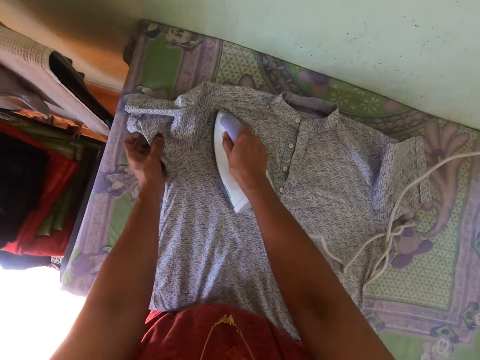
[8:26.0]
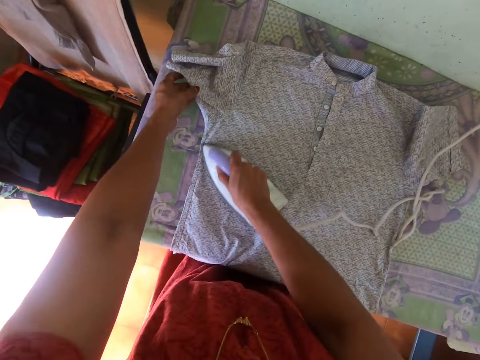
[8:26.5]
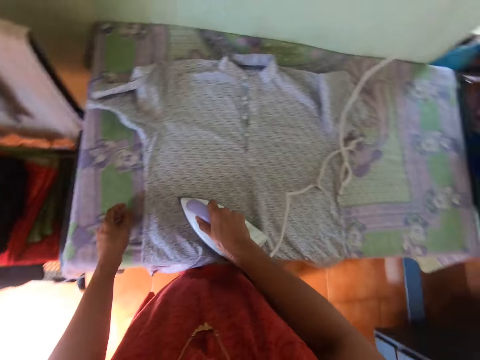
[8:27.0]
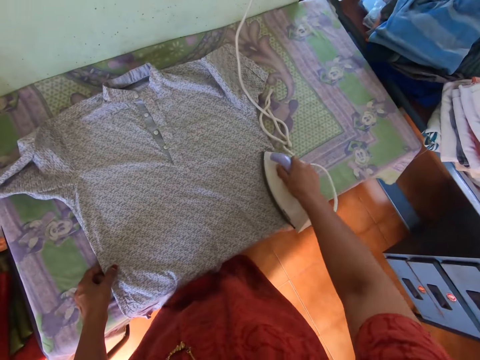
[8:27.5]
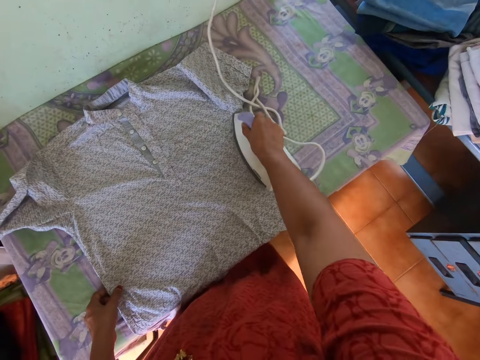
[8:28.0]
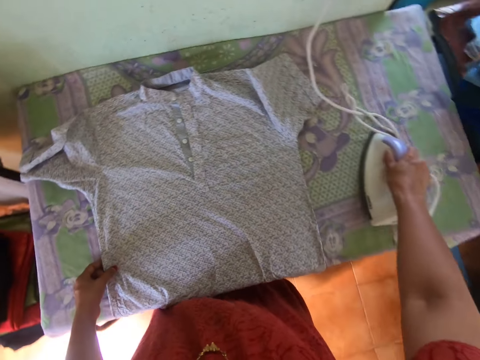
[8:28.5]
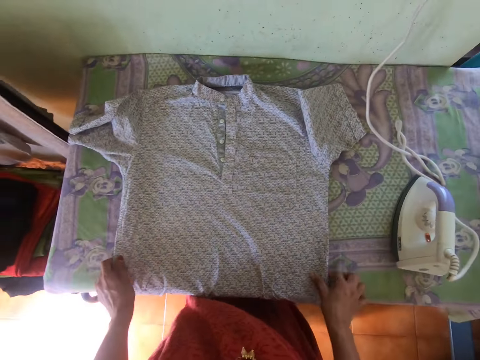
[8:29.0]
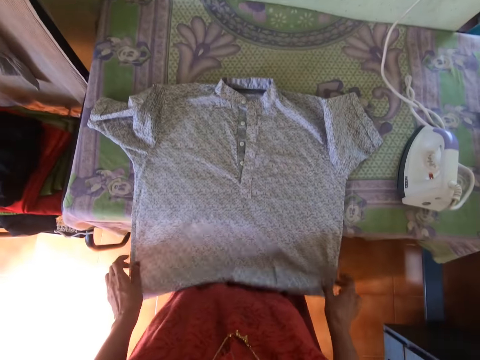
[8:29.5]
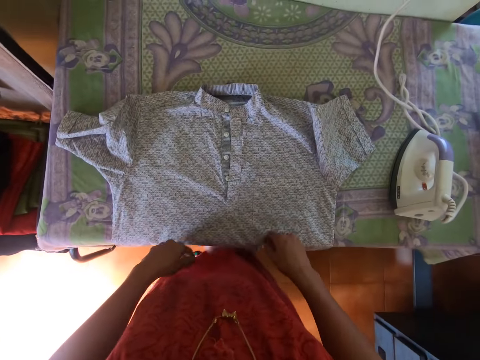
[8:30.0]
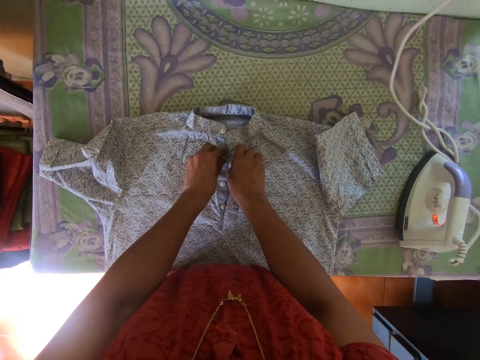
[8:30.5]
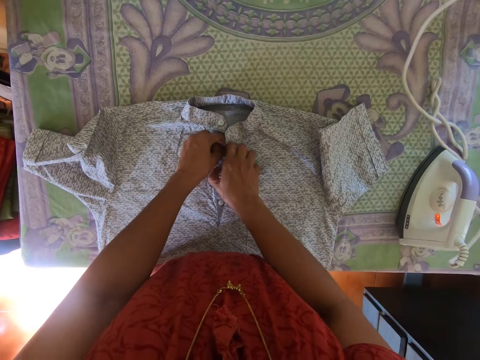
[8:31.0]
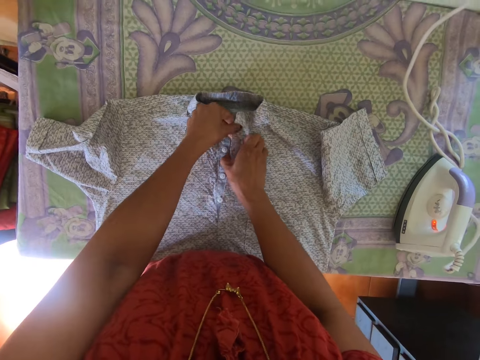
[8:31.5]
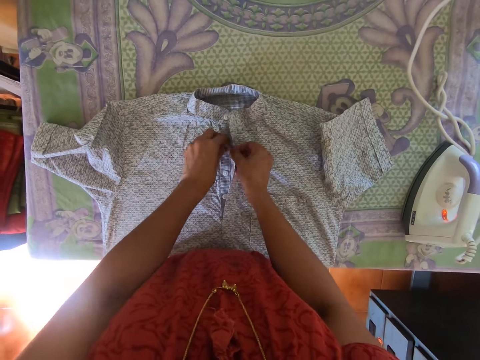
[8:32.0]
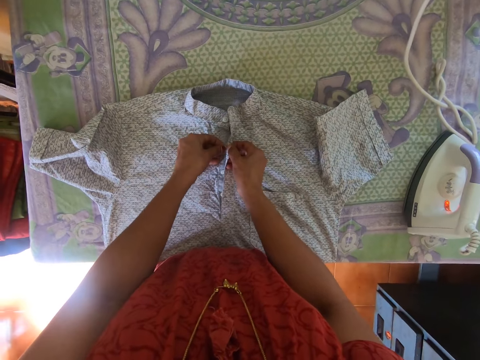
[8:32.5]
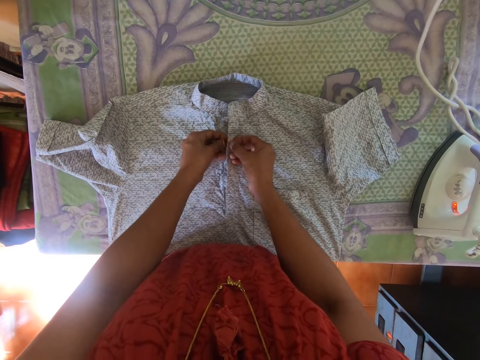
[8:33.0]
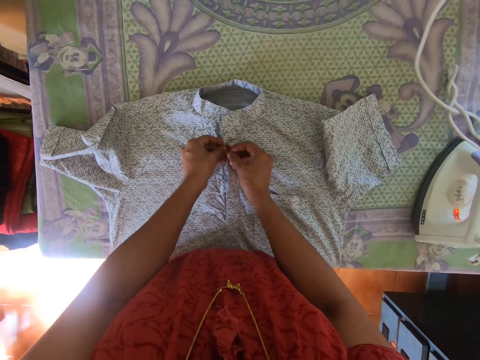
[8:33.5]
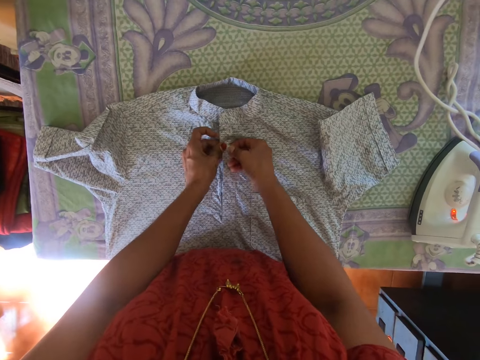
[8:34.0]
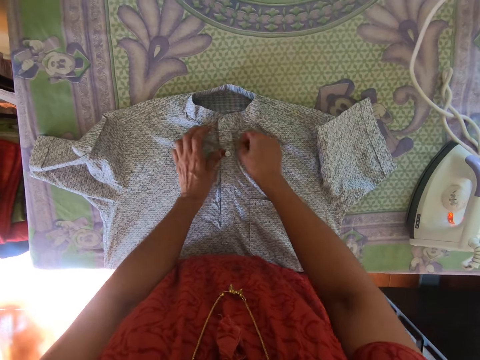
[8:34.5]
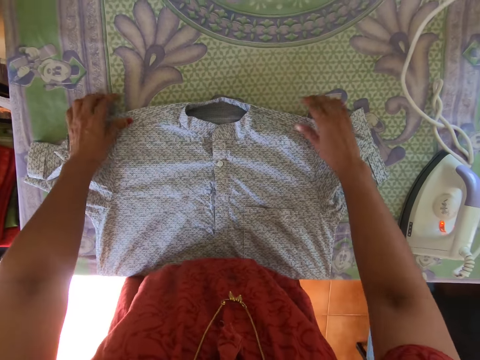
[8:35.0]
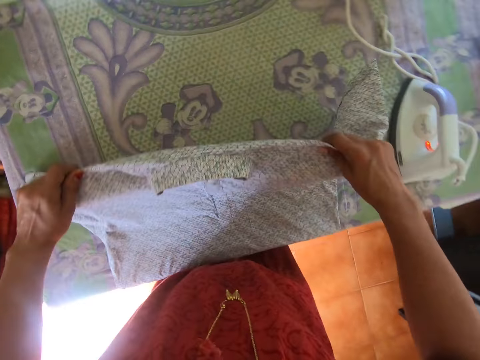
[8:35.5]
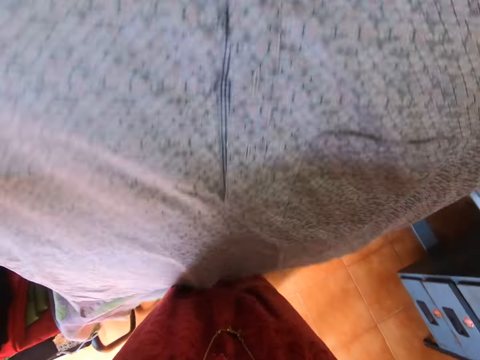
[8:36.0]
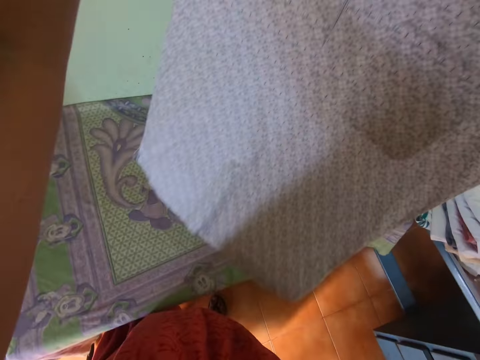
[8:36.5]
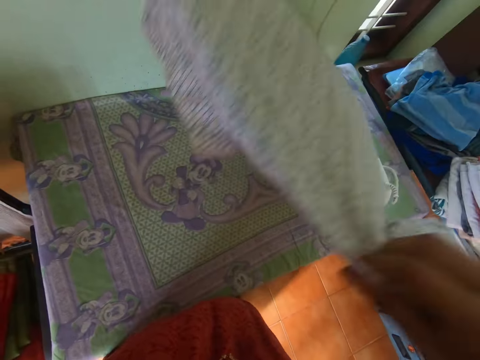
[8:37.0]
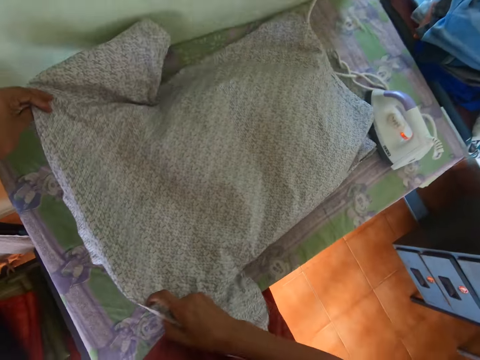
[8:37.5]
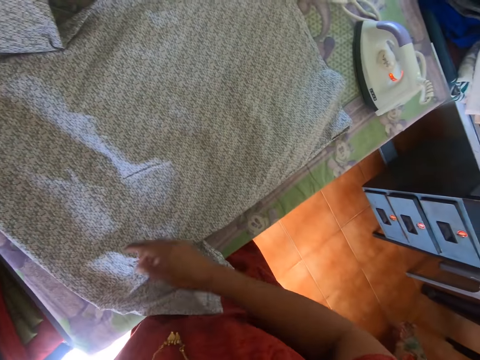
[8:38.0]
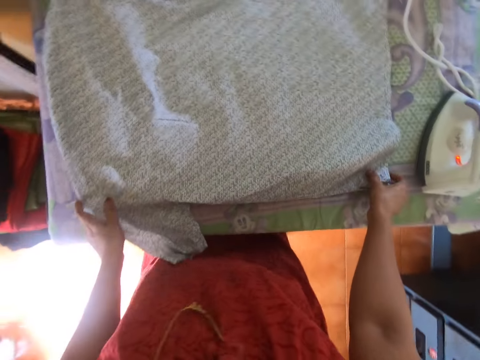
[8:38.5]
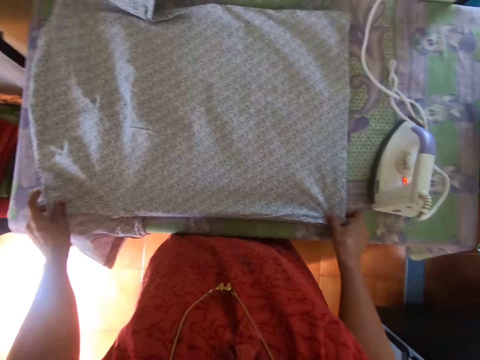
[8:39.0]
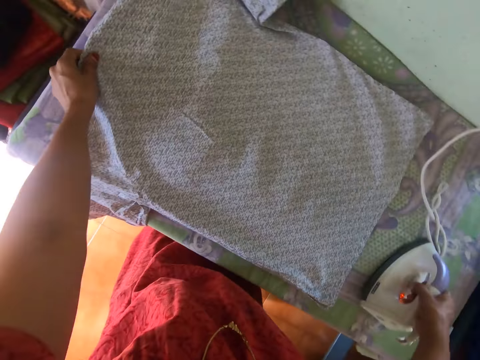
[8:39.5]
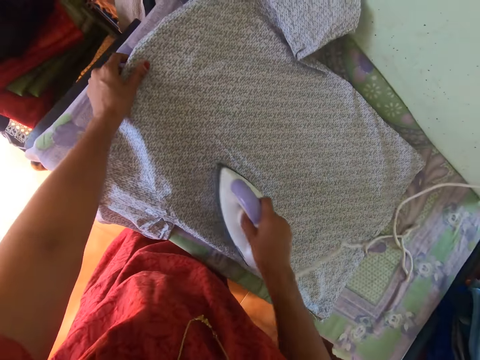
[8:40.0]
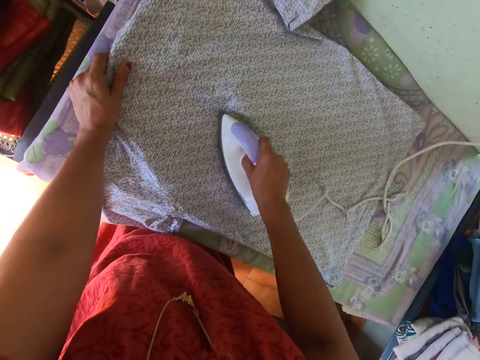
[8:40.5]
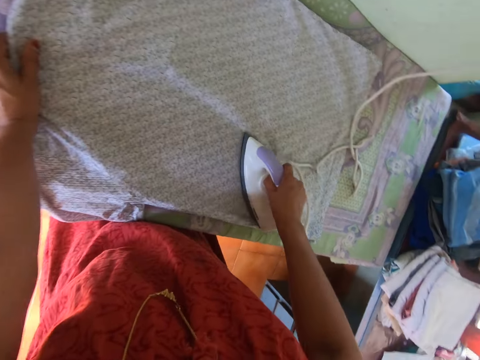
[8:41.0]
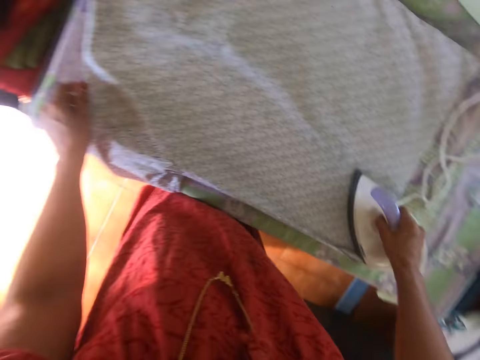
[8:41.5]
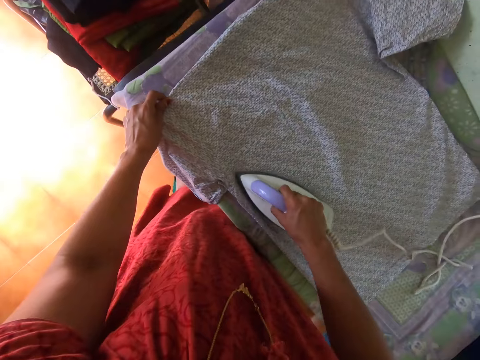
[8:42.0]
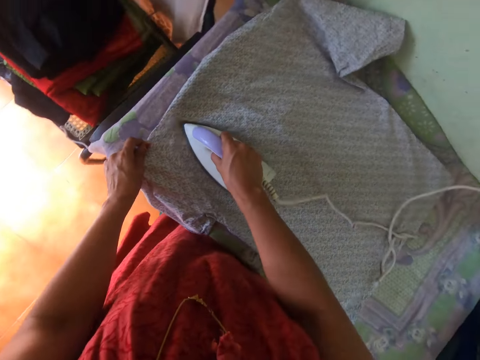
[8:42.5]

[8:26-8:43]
The camera wearer drops the pressing iron on the table with her right hand. She adjusts the shirt on the table with both hands. She closes the buttons of the t-shirt. She picks the shirt from the table with both hands. She drops the shirt on the table with both hands. She adjusts the shirt on the table with both hands. She picks the pressing iron from the table with her right hand. She smoothens the shirt on the table with the pressing iron in her right hand.

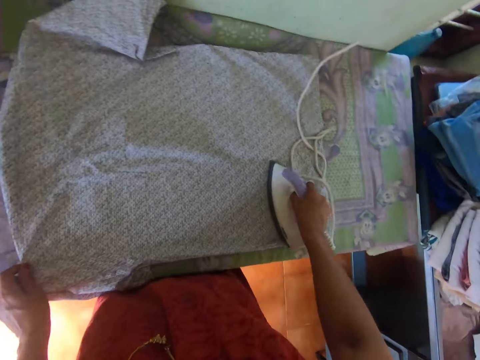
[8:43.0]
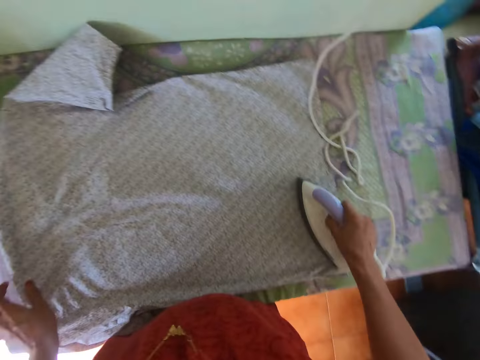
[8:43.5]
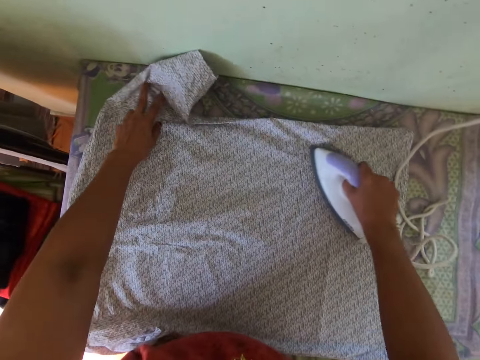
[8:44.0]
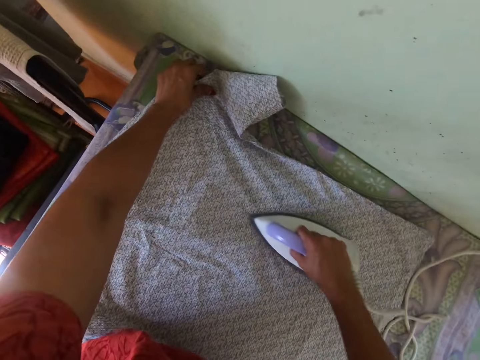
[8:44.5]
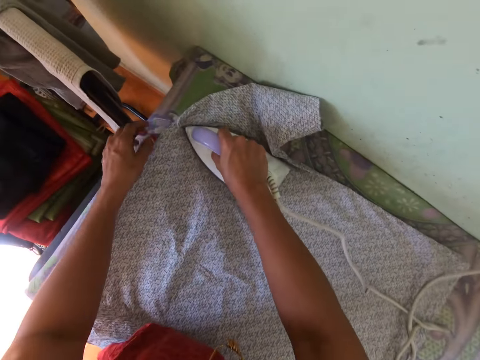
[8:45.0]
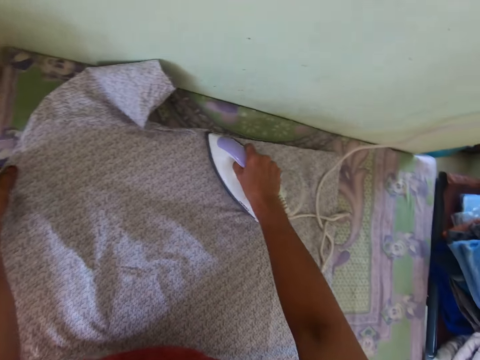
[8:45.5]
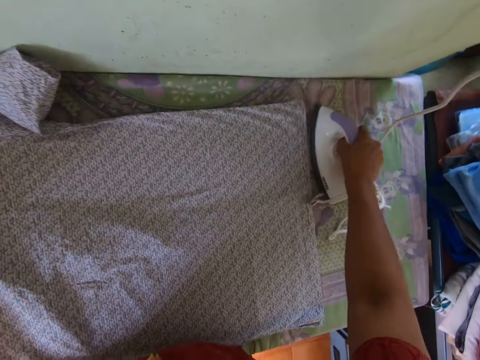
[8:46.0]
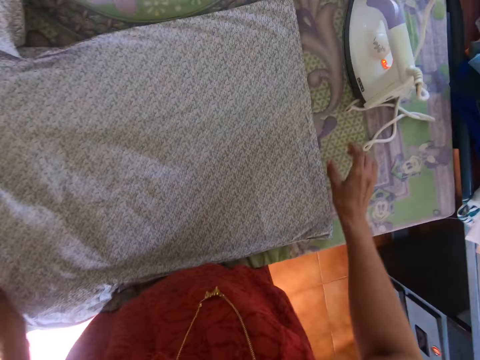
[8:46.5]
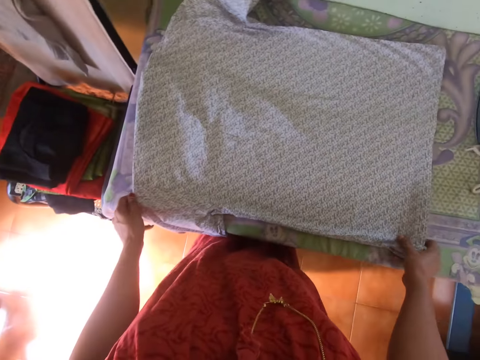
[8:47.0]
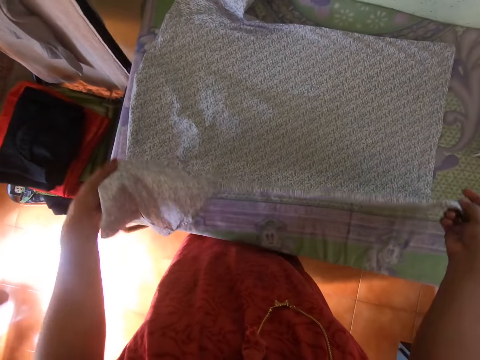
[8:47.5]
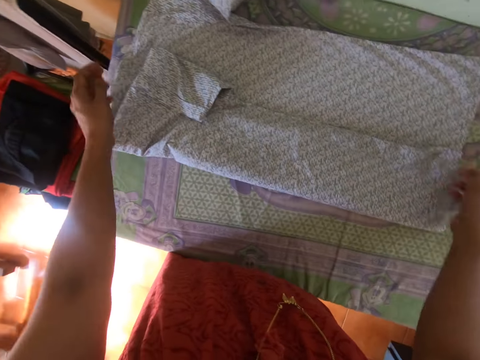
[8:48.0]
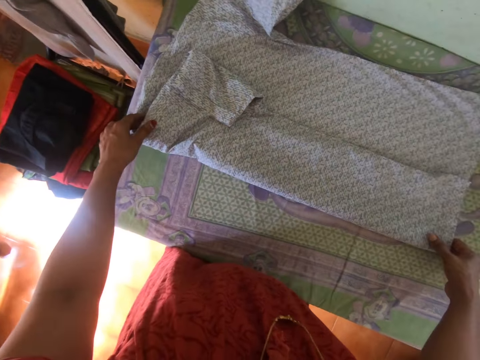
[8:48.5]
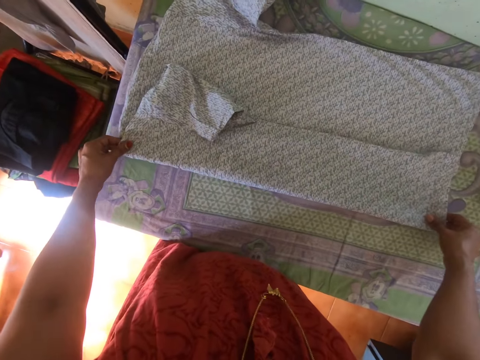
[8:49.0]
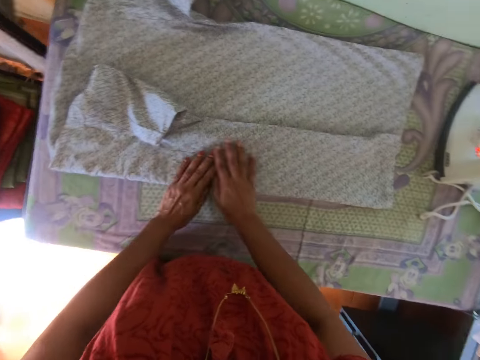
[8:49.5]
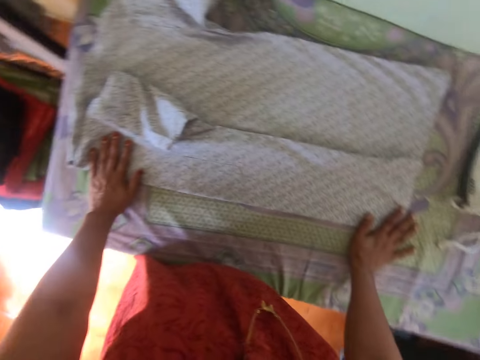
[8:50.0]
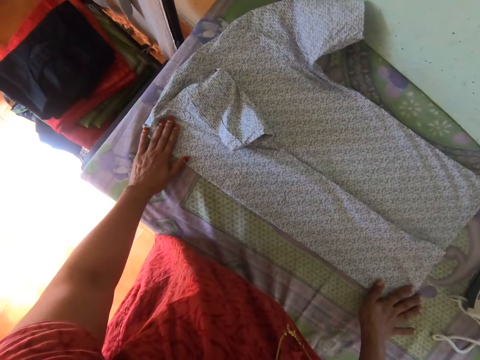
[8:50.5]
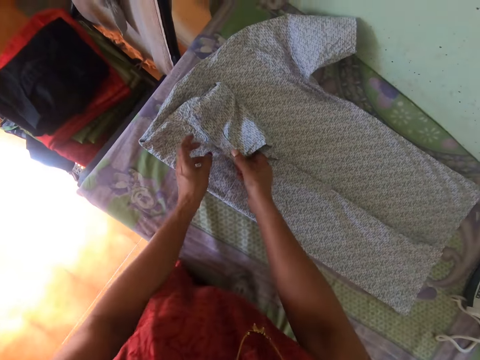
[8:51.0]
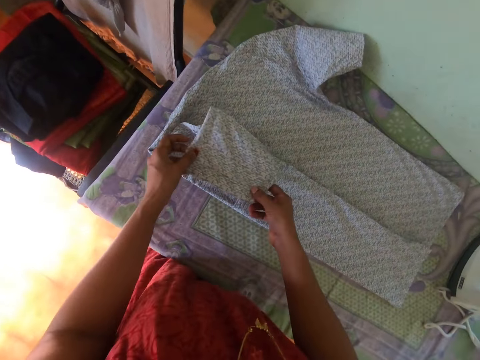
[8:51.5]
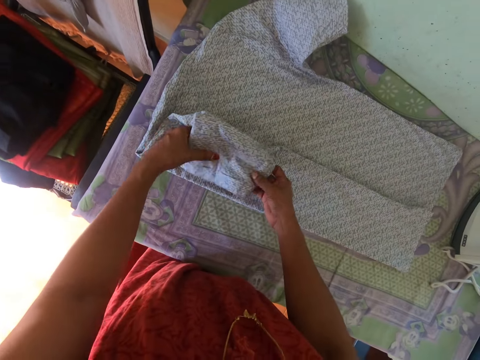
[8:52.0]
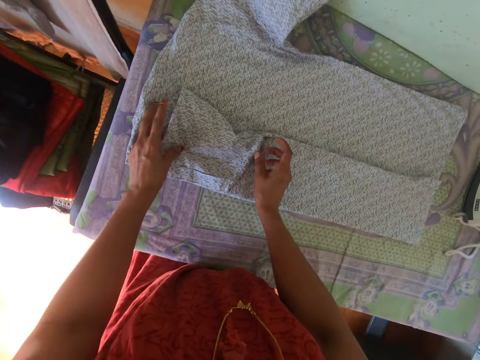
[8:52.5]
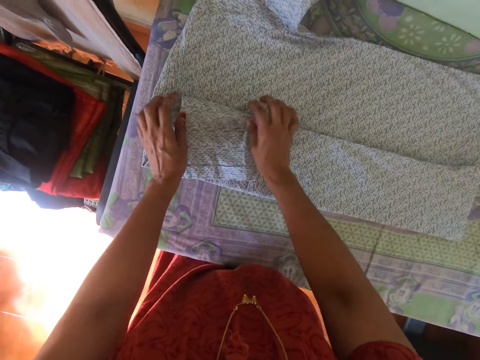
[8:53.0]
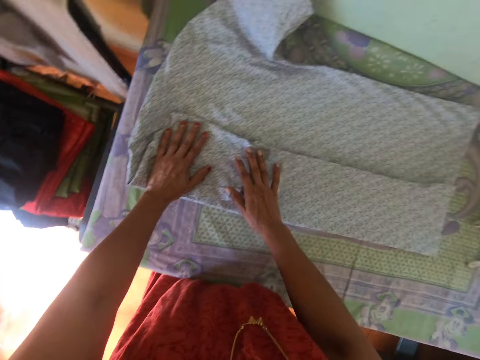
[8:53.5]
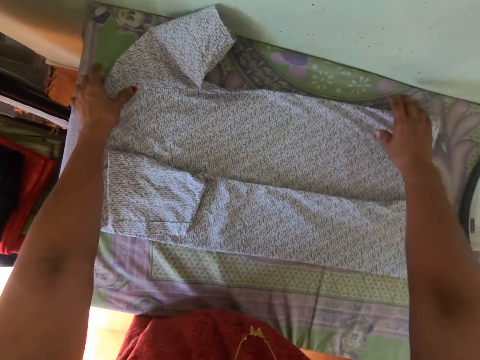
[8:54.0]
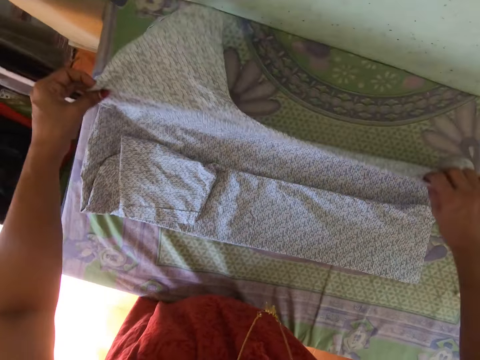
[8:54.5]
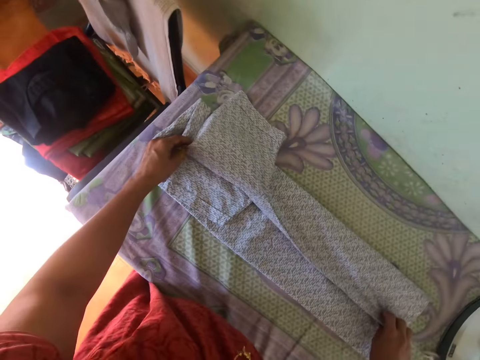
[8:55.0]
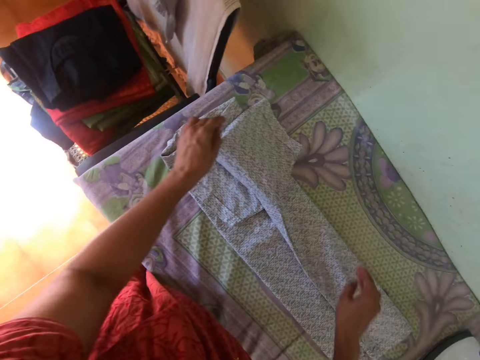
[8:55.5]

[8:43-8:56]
The camera wearer adjusts the shirt on the table with her left hand. She drops the pressing iron on the table with her right hand. She folds the shirt on the table with both hands.
